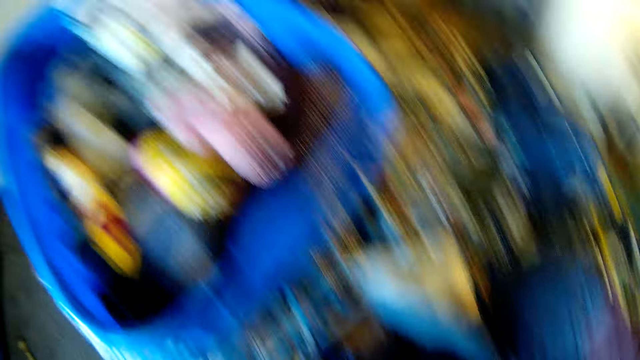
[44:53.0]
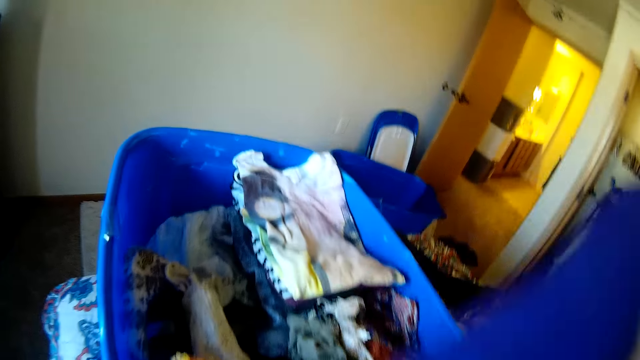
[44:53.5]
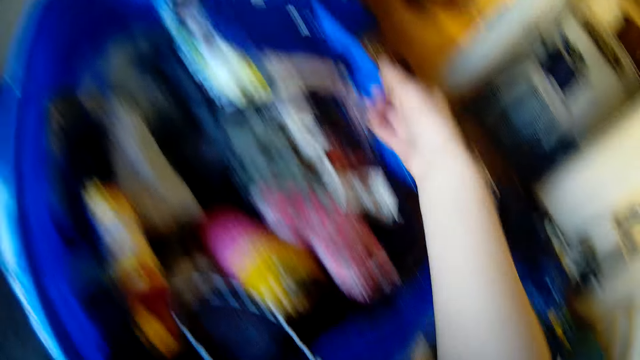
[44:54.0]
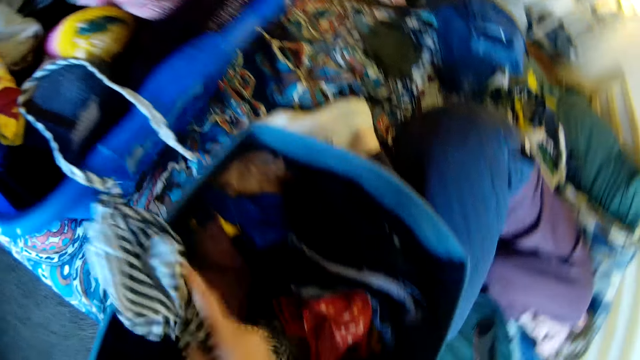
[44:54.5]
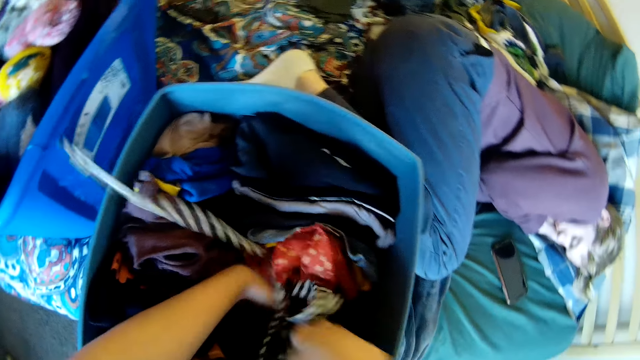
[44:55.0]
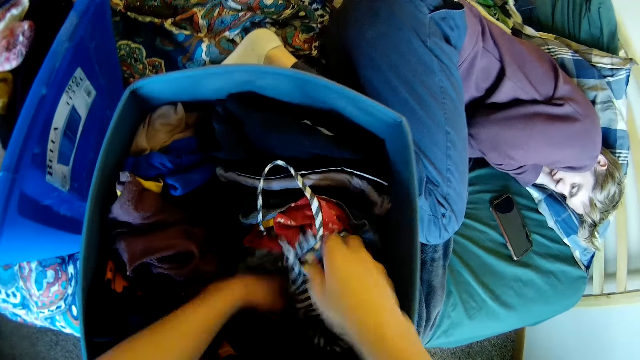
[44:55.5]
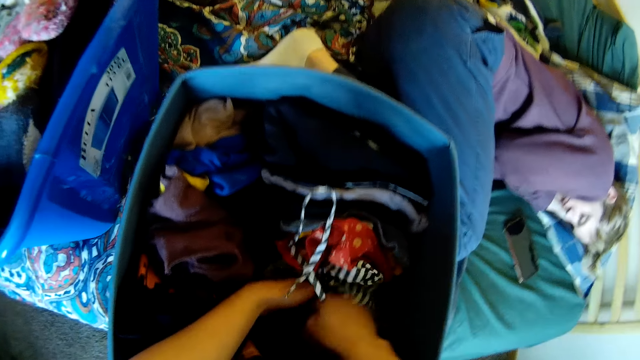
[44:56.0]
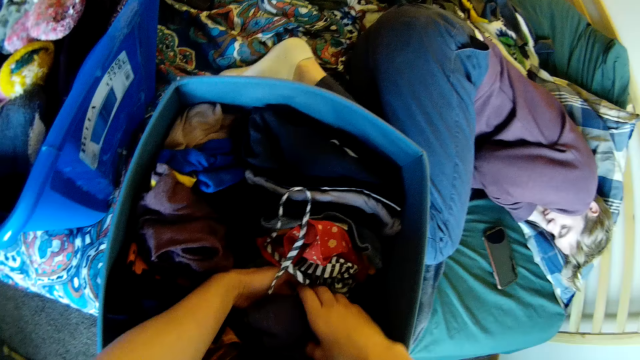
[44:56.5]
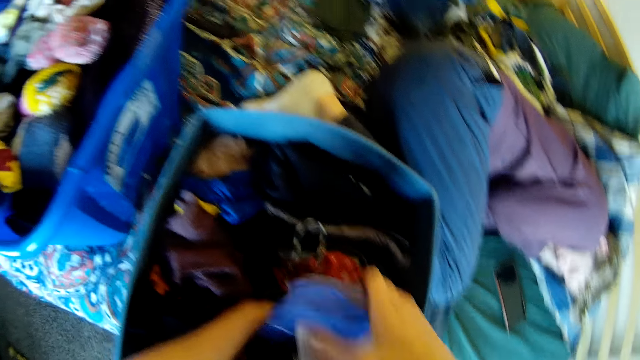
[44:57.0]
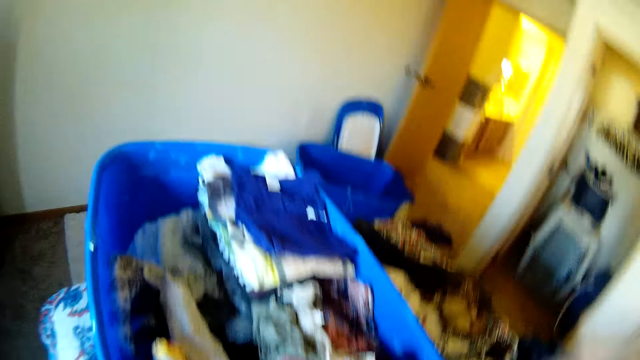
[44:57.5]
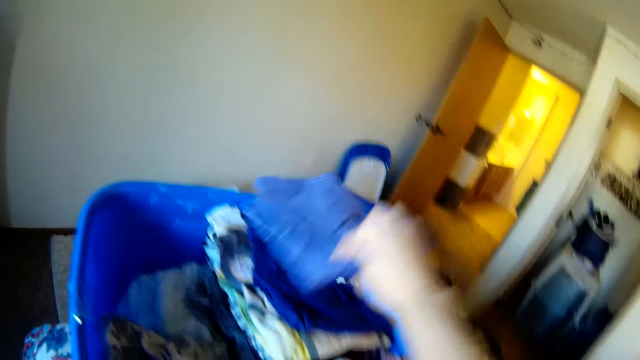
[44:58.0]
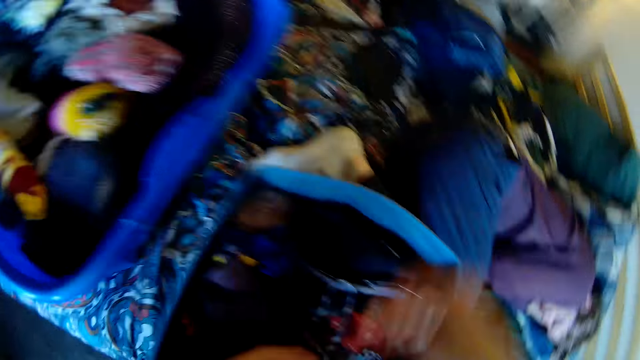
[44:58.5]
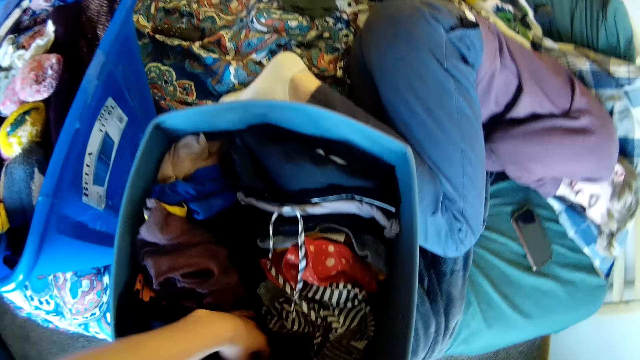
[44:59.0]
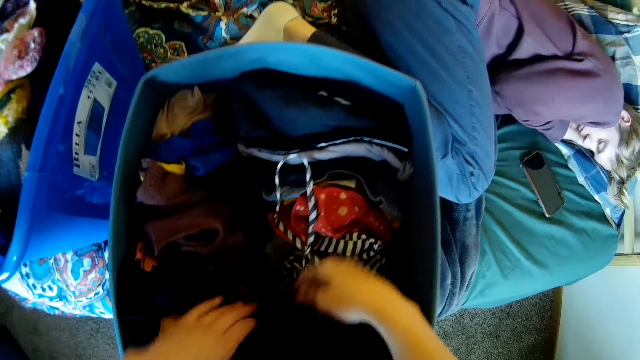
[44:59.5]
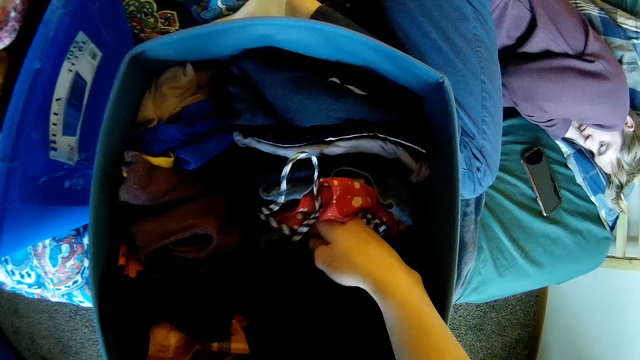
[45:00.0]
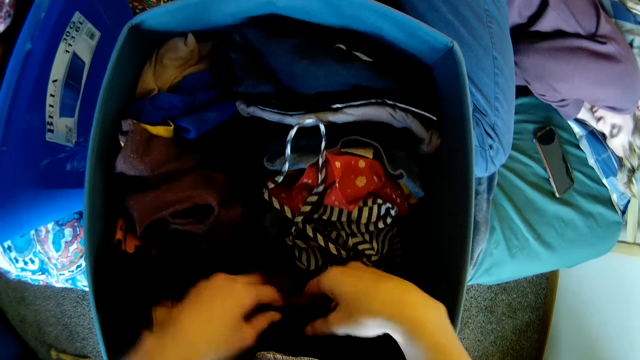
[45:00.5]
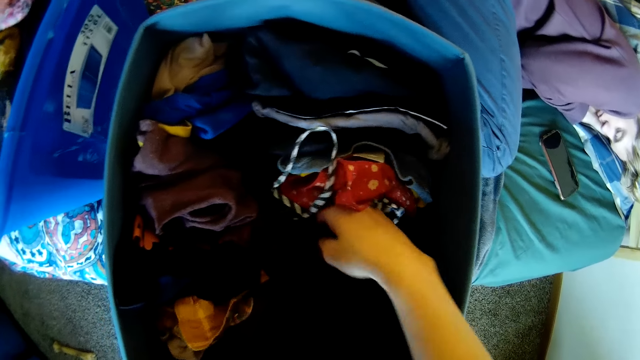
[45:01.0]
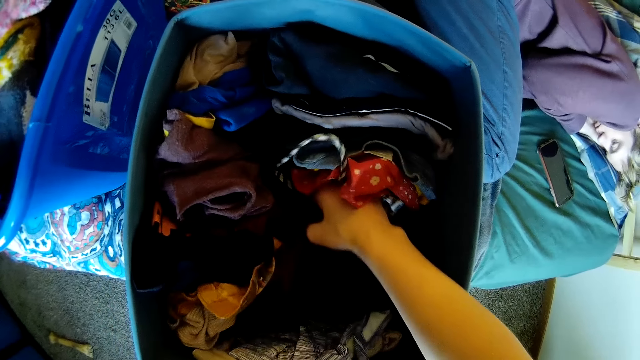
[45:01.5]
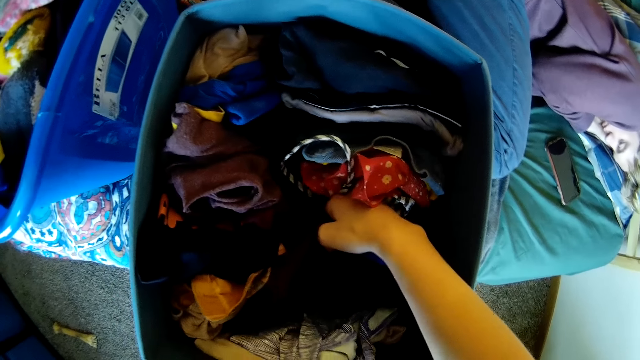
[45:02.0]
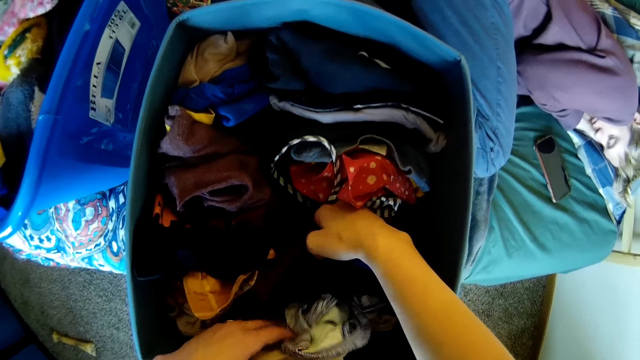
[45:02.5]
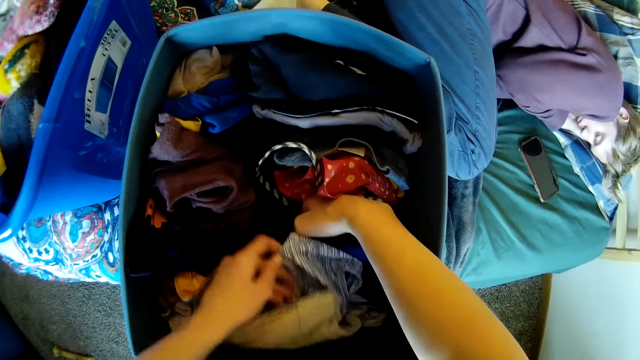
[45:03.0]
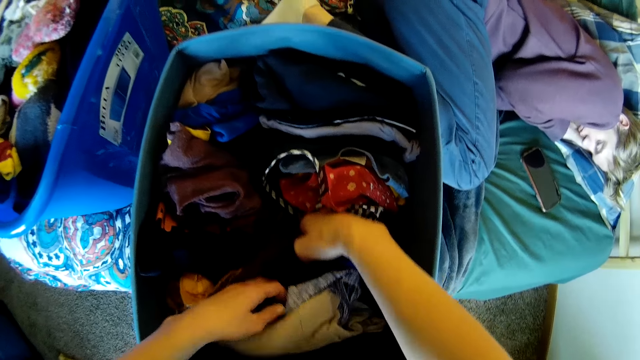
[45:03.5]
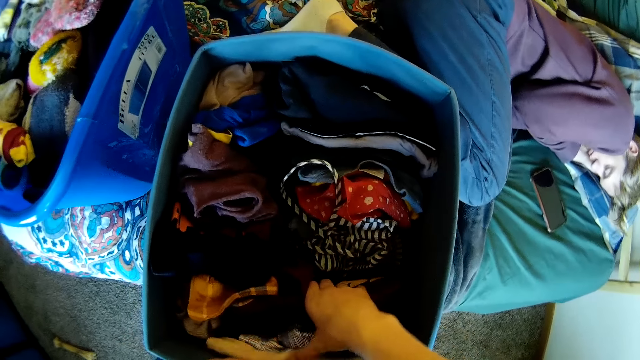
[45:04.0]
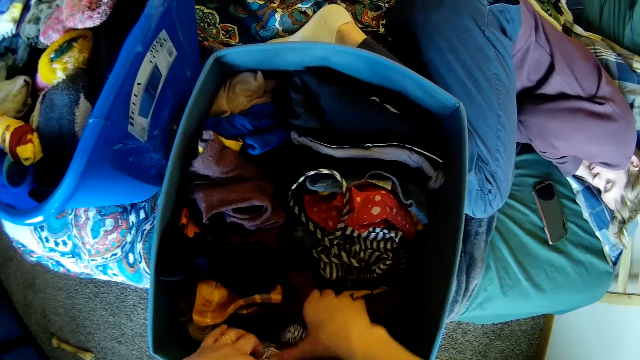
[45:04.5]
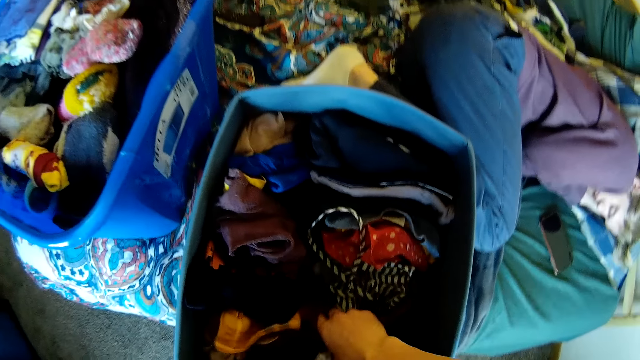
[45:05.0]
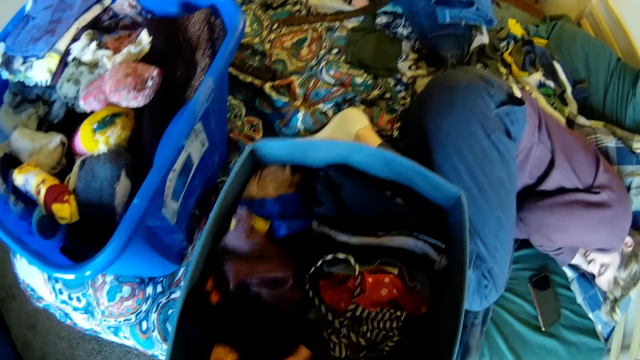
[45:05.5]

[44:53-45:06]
The camera wearer puts the cloth in the plastic bin. They pick the cloth. They hold the cloth. They put the cloth in the plastic bin. They look at the clothes. They pick the cloth.

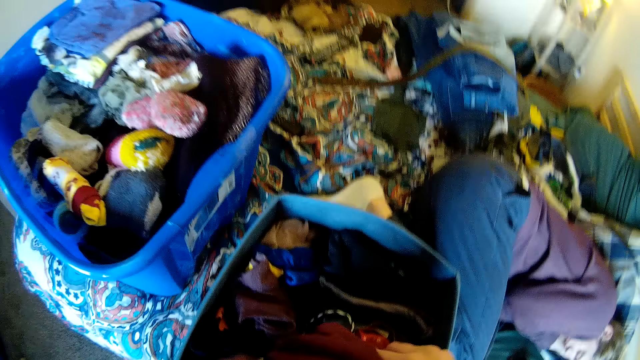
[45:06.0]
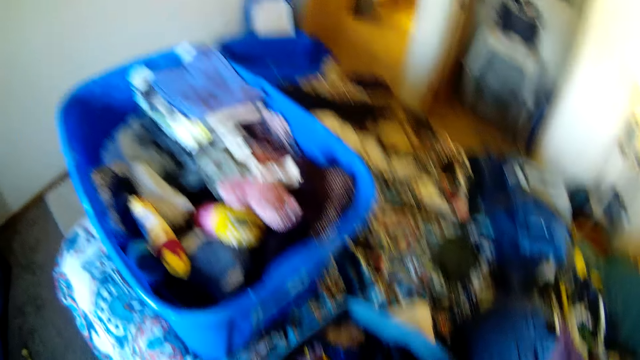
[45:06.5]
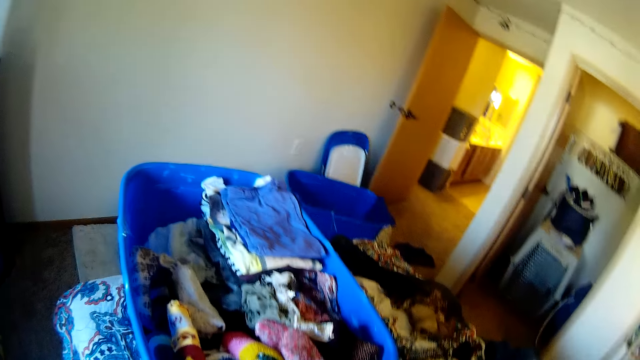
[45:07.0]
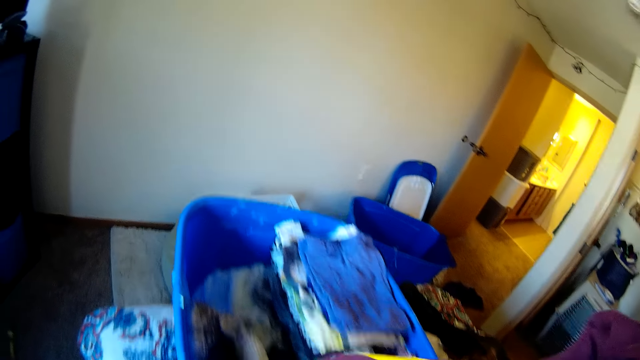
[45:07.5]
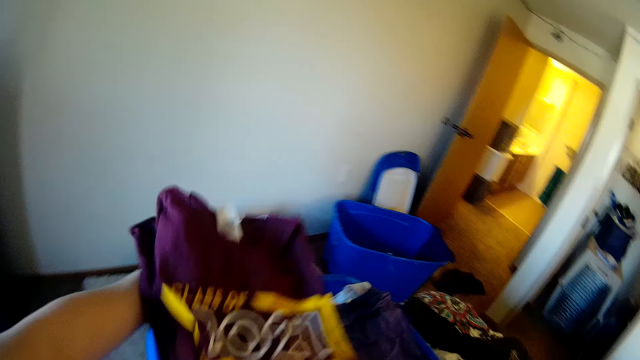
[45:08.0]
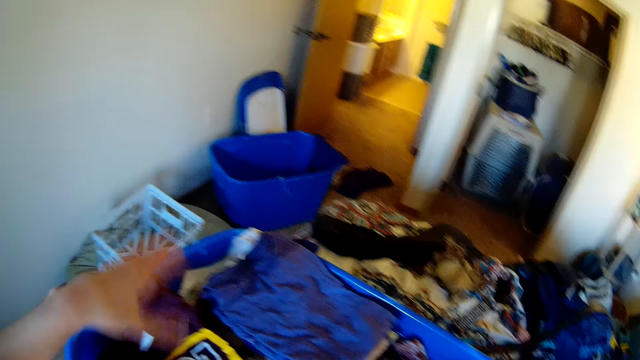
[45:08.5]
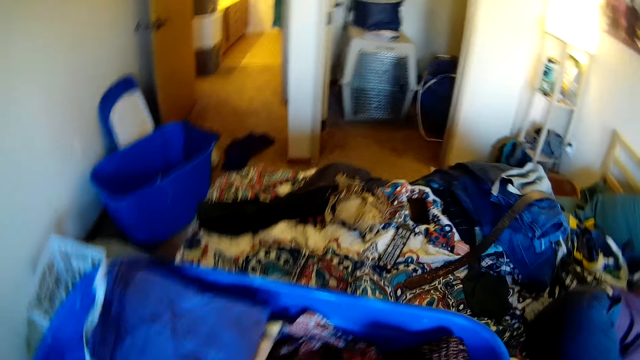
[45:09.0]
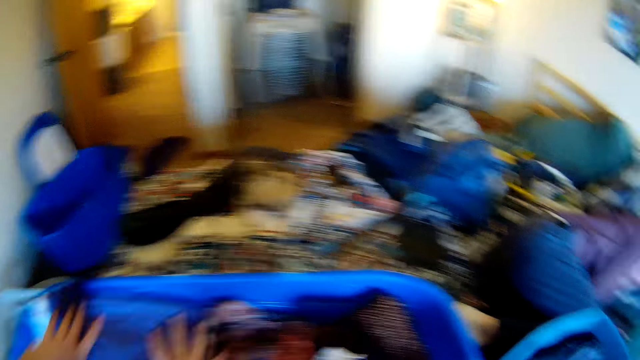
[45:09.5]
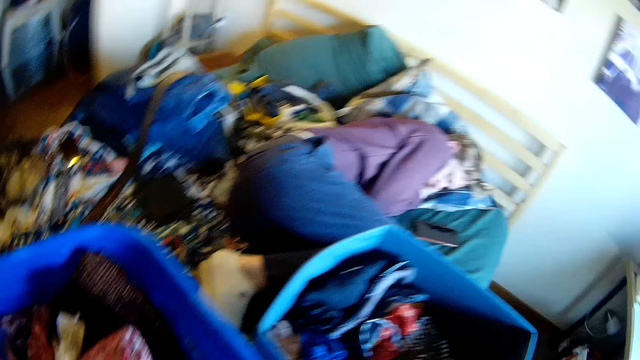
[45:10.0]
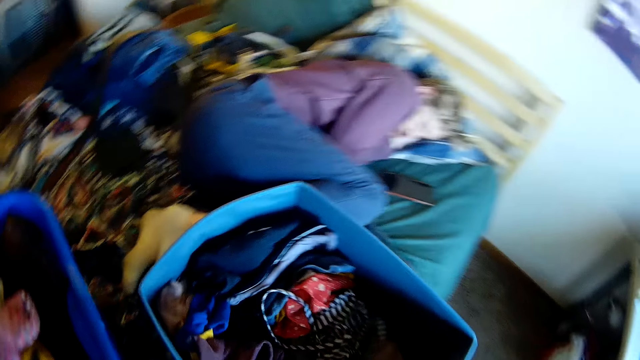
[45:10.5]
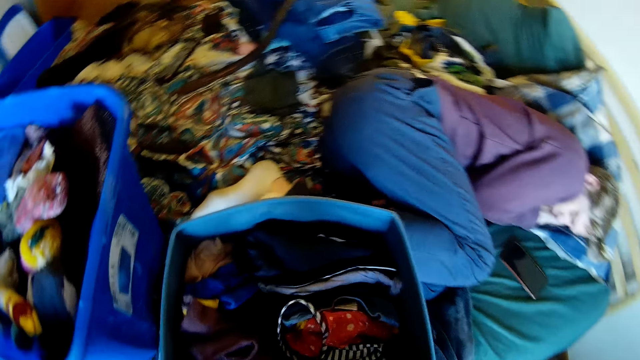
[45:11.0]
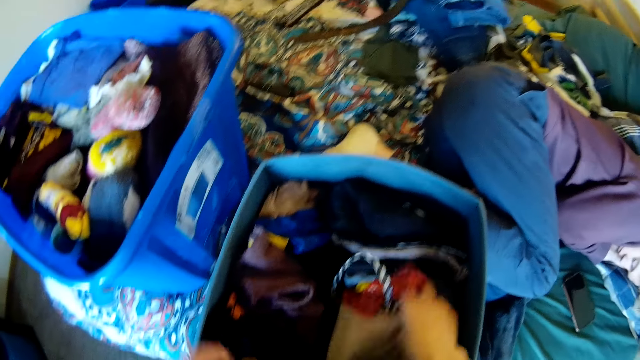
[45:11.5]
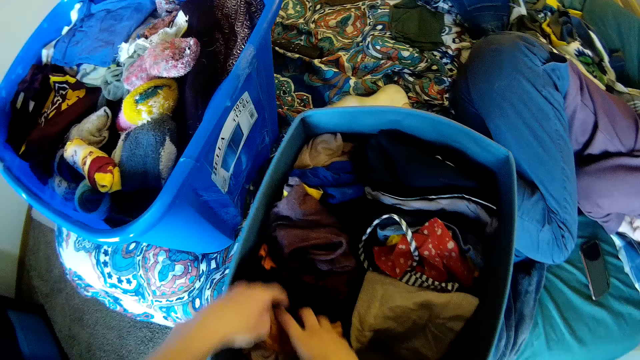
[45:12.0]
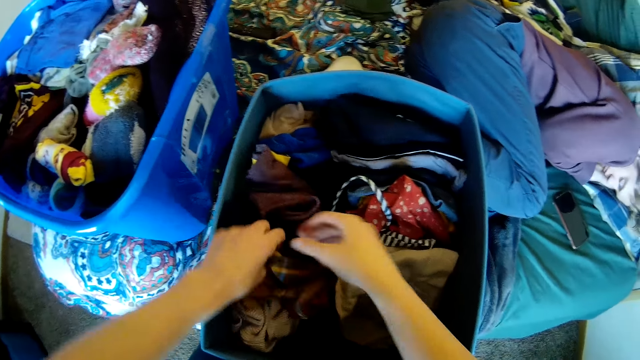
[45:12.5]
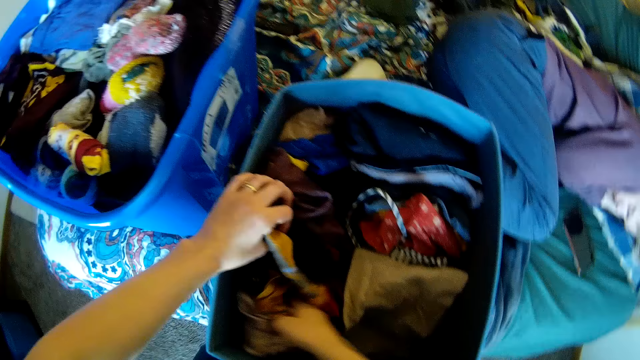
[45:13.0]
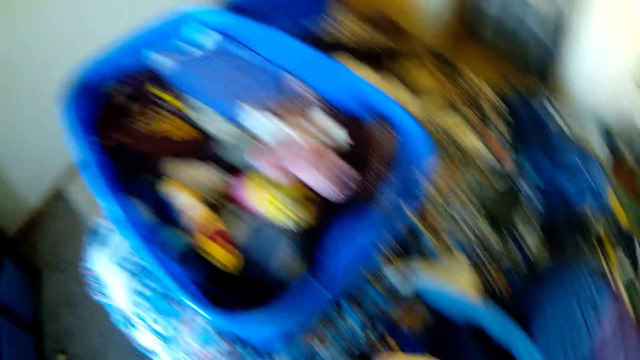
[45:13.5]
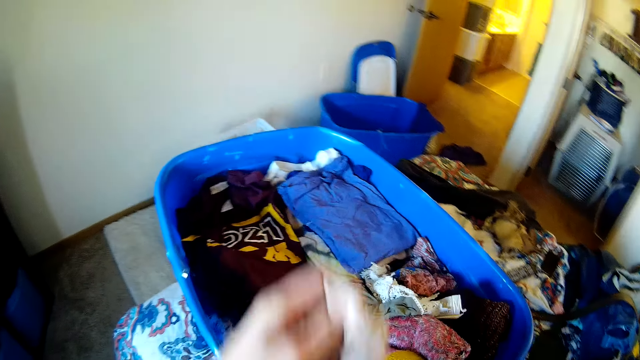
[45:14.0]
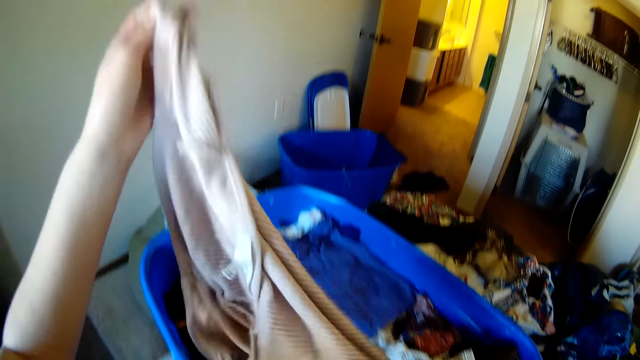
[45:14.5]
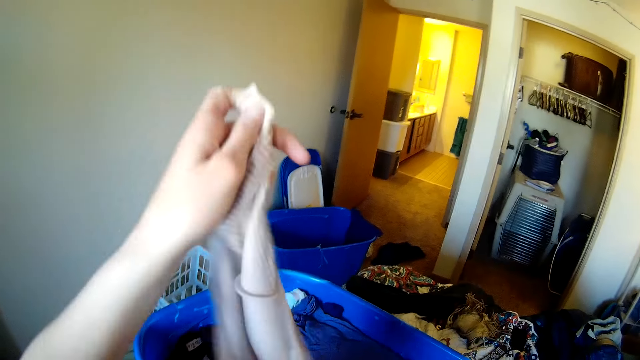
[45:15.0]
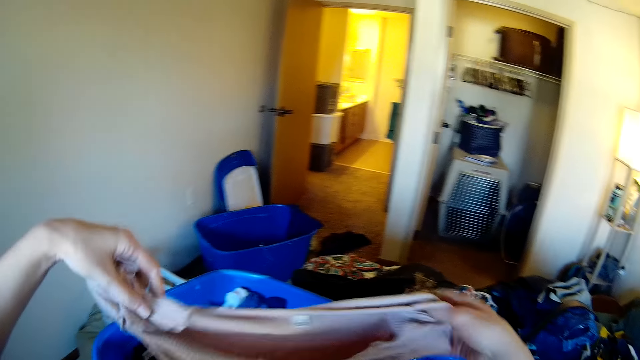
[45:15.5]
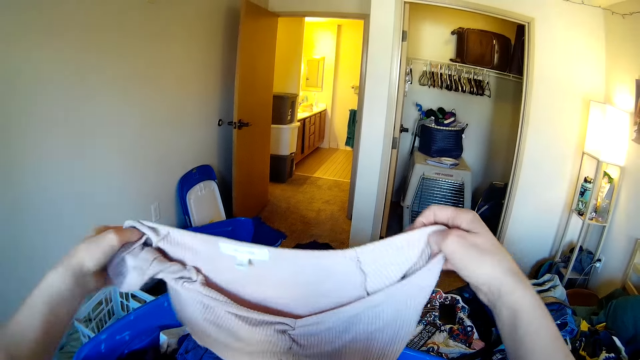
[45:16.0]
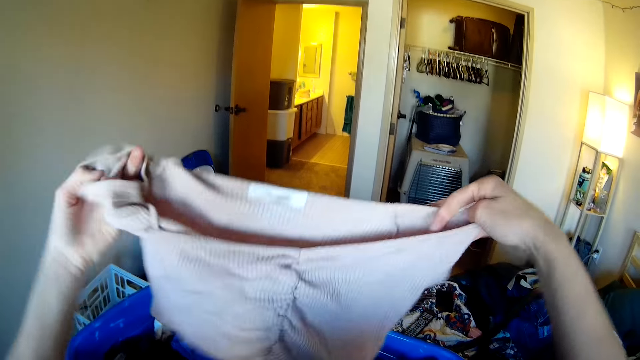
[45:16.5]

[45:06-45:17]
The camera wearer puts the cloth in the plastic bin. They look at the clothes. They pick the cloth. They hold the top.
